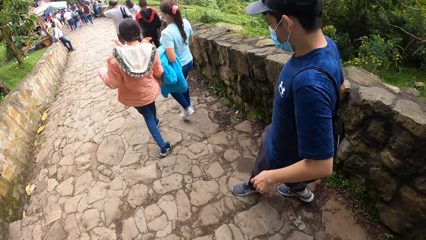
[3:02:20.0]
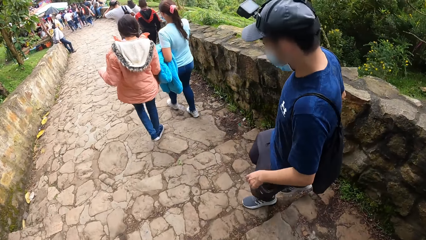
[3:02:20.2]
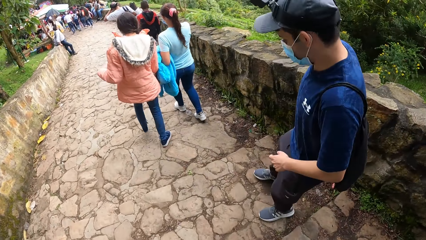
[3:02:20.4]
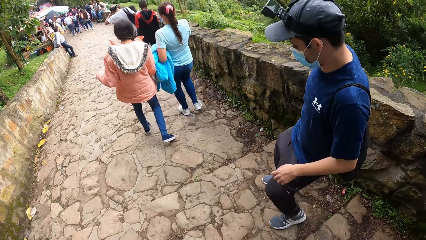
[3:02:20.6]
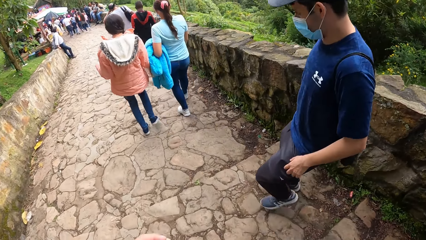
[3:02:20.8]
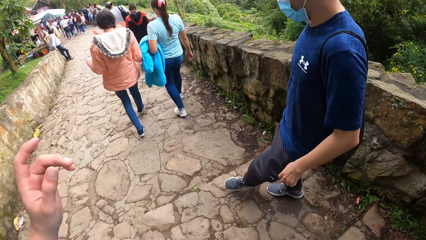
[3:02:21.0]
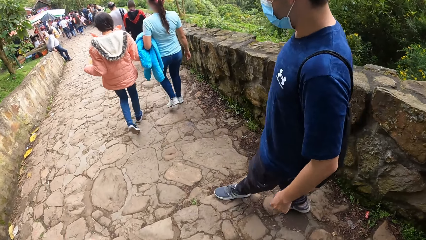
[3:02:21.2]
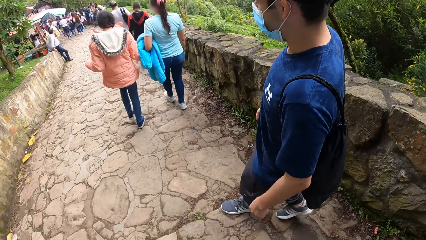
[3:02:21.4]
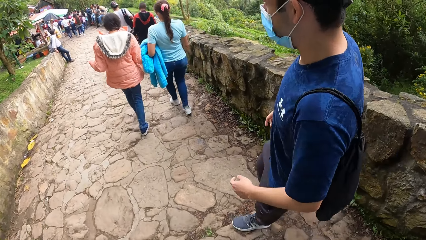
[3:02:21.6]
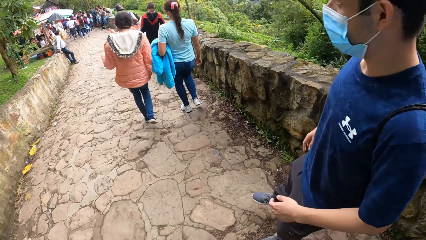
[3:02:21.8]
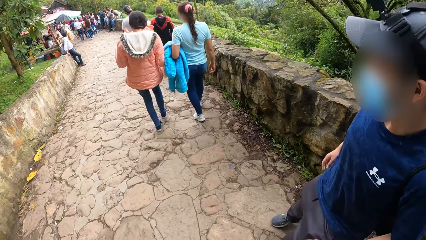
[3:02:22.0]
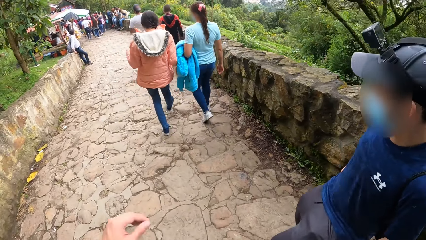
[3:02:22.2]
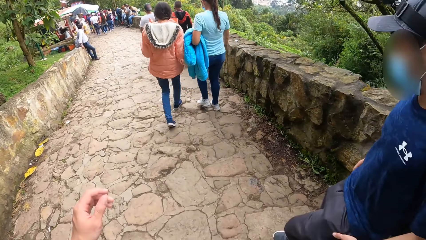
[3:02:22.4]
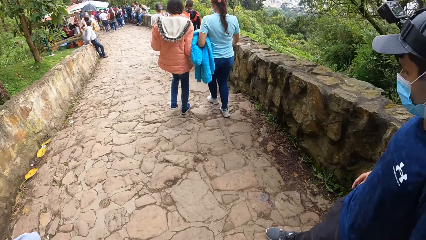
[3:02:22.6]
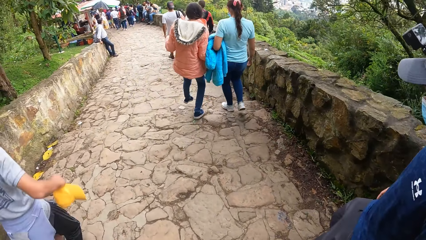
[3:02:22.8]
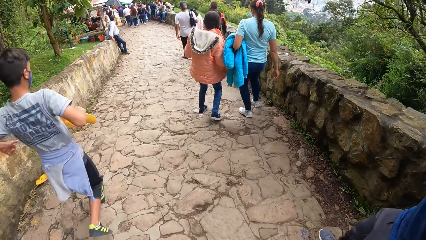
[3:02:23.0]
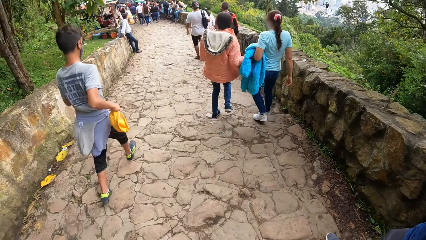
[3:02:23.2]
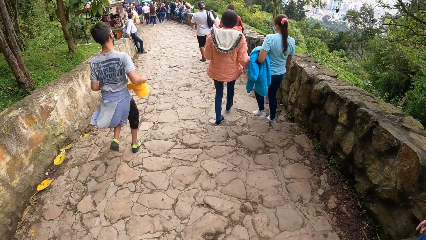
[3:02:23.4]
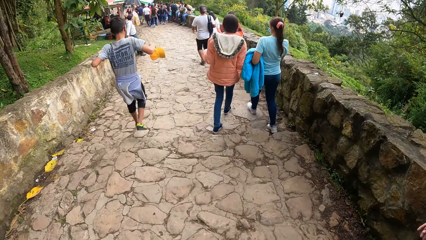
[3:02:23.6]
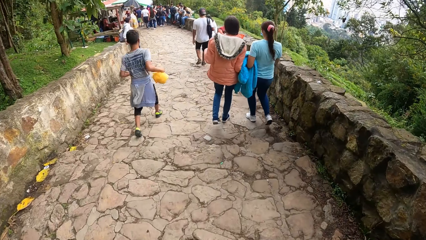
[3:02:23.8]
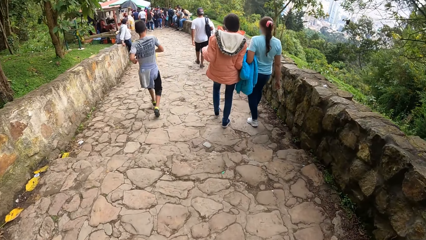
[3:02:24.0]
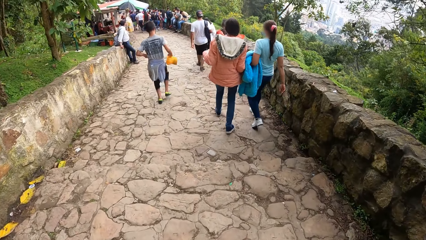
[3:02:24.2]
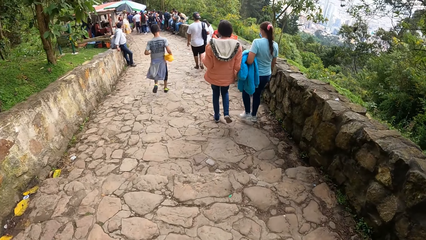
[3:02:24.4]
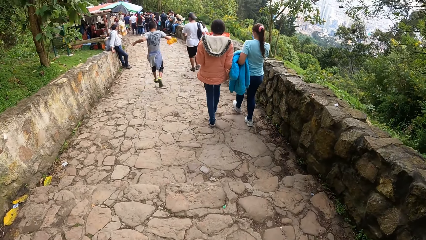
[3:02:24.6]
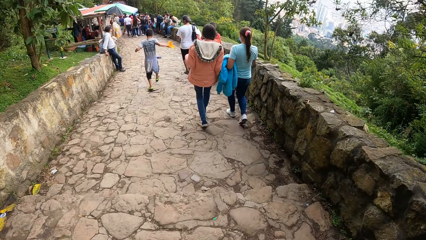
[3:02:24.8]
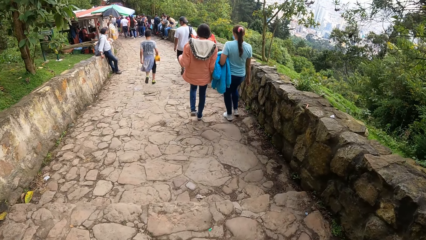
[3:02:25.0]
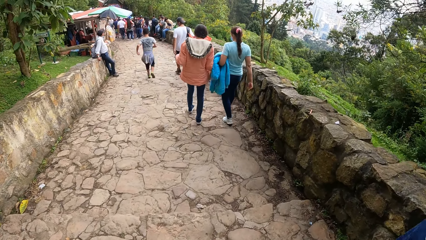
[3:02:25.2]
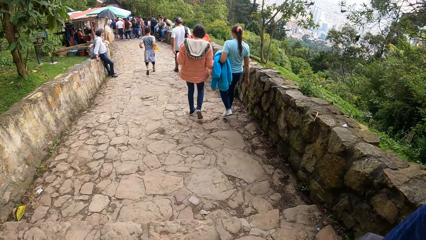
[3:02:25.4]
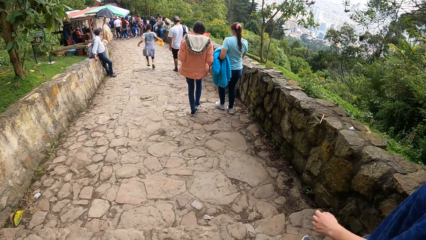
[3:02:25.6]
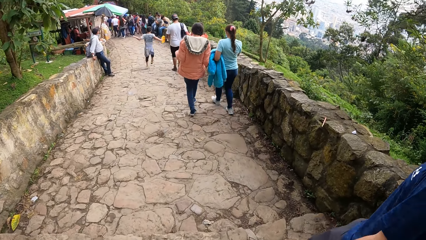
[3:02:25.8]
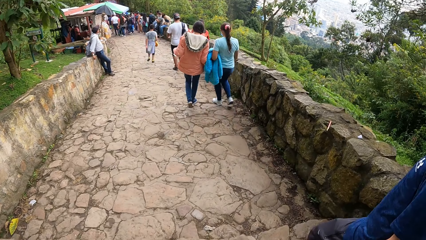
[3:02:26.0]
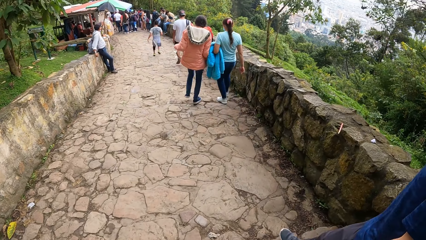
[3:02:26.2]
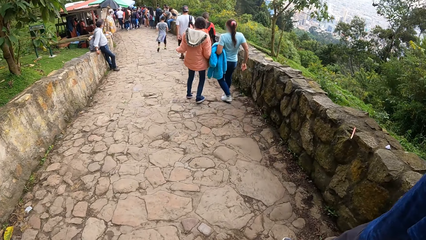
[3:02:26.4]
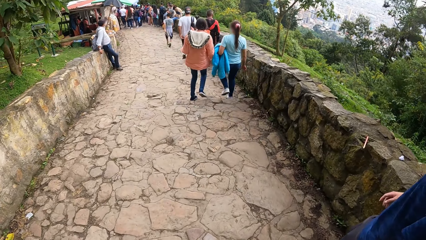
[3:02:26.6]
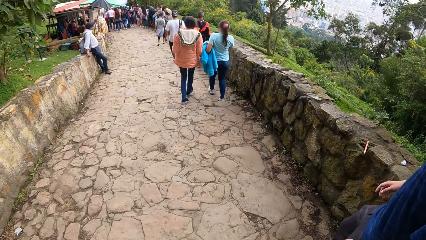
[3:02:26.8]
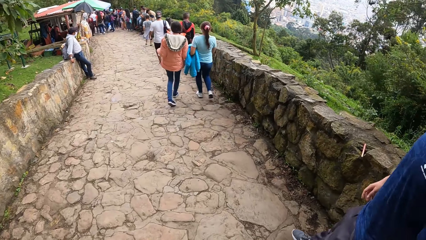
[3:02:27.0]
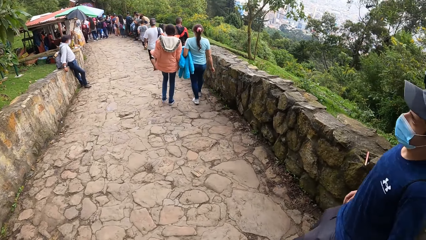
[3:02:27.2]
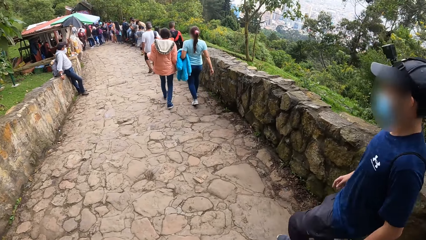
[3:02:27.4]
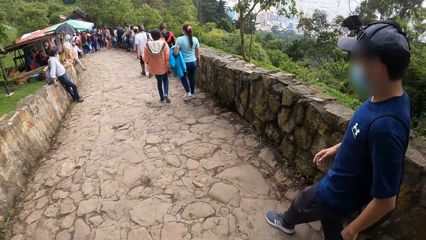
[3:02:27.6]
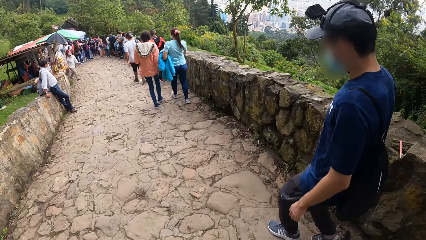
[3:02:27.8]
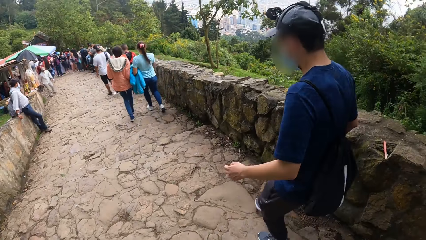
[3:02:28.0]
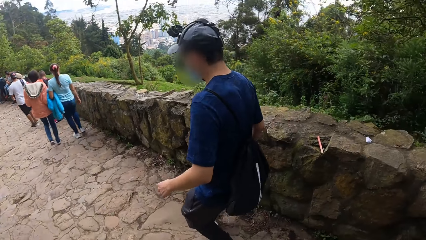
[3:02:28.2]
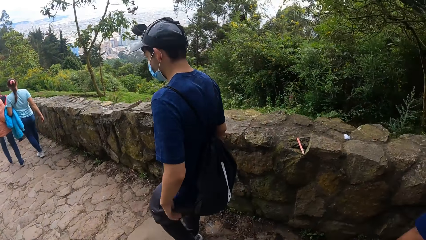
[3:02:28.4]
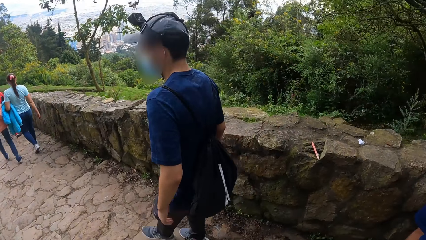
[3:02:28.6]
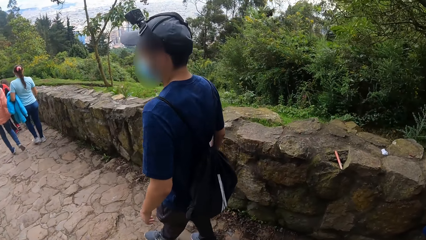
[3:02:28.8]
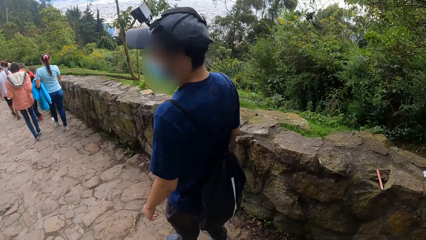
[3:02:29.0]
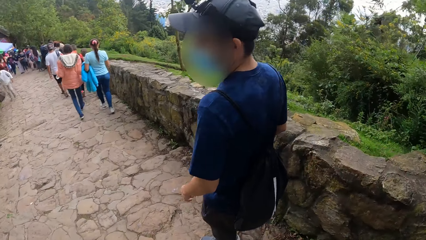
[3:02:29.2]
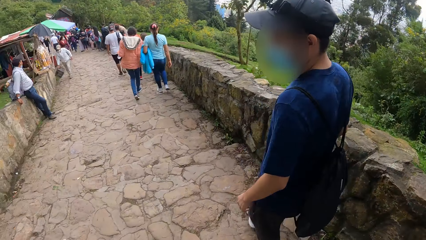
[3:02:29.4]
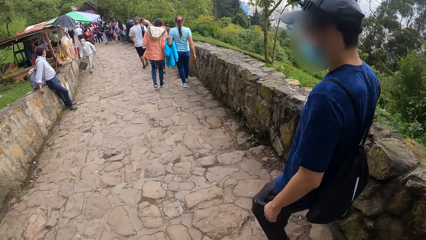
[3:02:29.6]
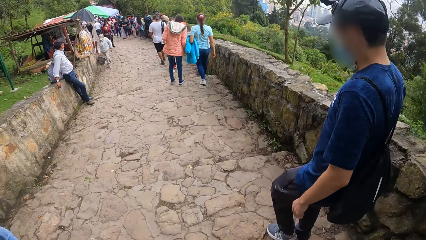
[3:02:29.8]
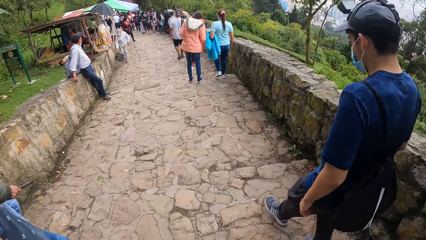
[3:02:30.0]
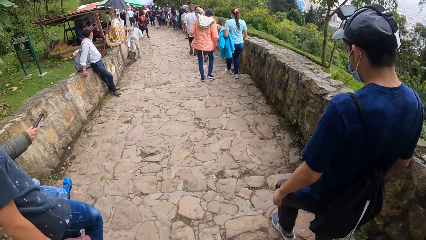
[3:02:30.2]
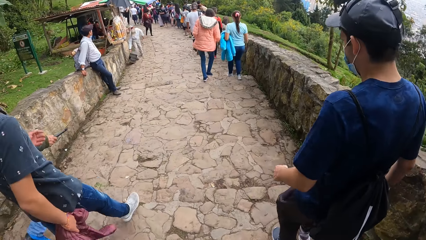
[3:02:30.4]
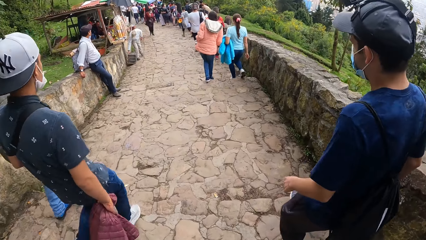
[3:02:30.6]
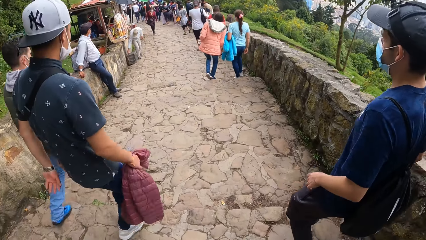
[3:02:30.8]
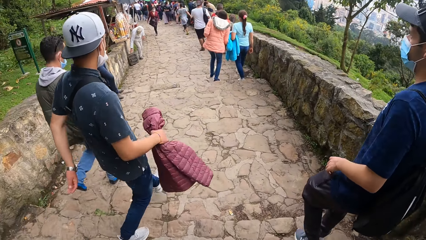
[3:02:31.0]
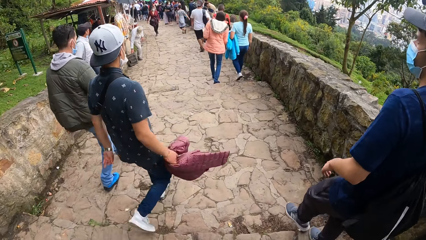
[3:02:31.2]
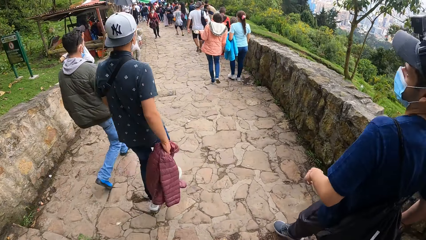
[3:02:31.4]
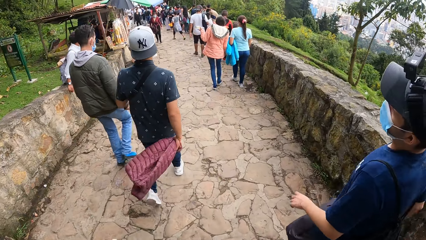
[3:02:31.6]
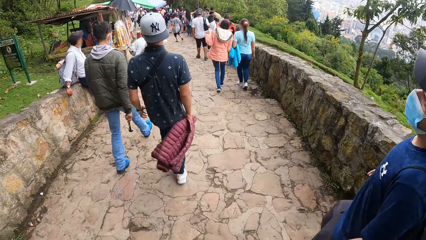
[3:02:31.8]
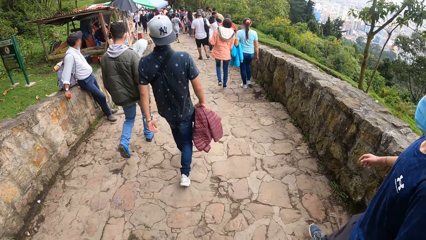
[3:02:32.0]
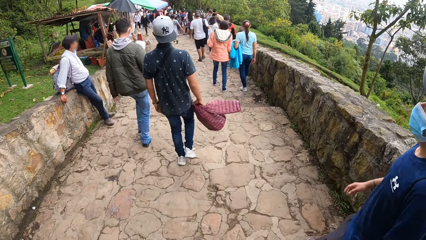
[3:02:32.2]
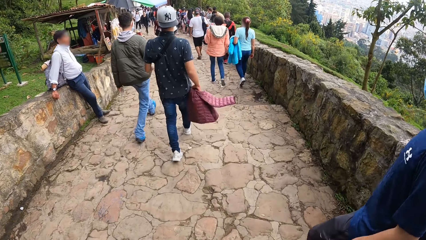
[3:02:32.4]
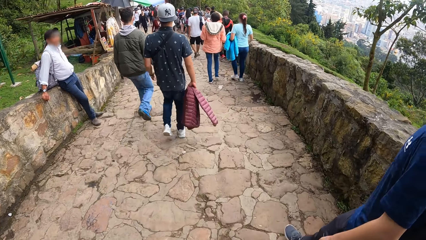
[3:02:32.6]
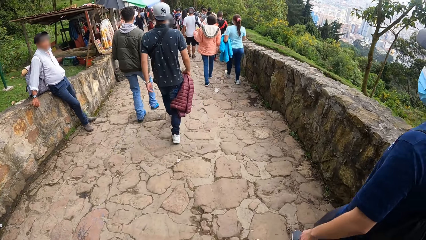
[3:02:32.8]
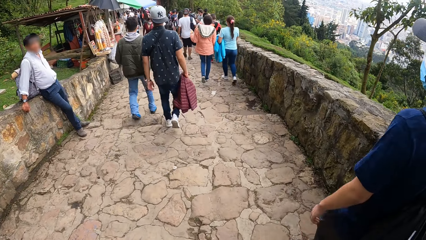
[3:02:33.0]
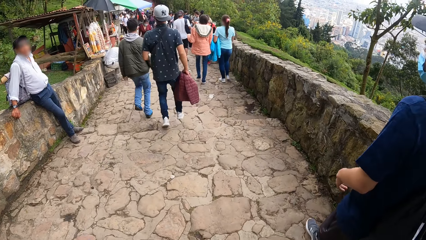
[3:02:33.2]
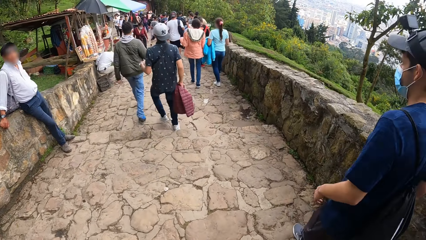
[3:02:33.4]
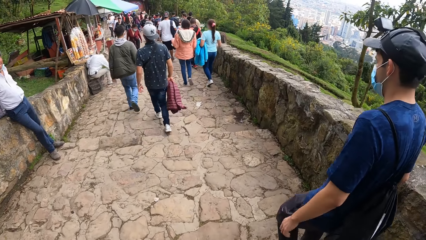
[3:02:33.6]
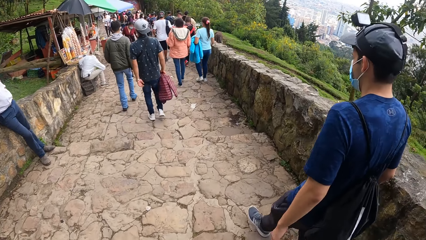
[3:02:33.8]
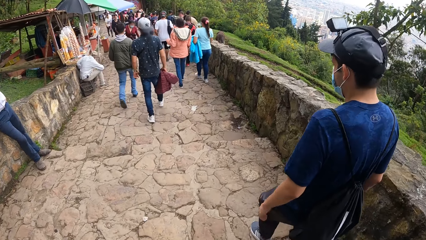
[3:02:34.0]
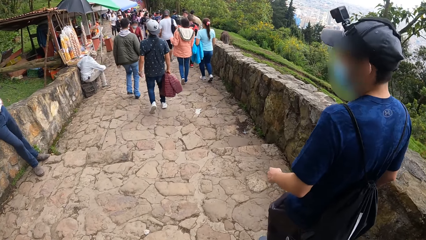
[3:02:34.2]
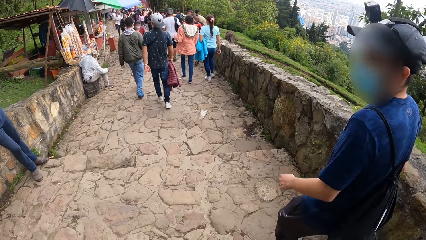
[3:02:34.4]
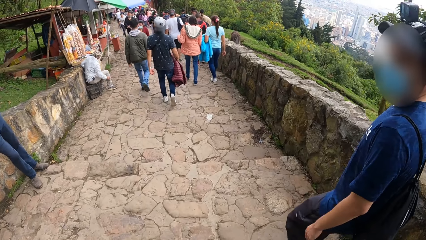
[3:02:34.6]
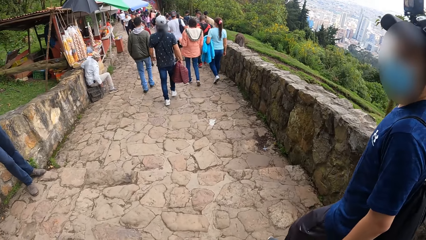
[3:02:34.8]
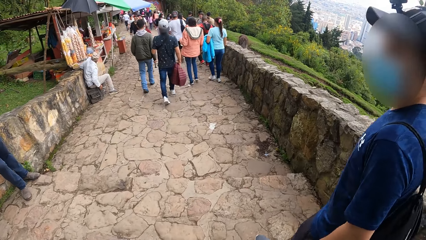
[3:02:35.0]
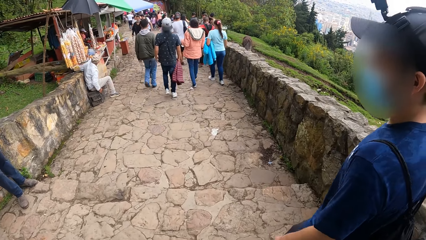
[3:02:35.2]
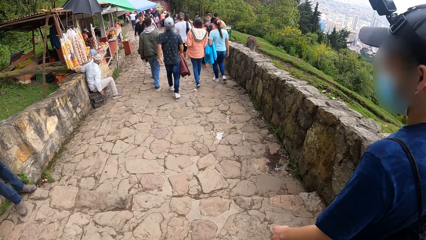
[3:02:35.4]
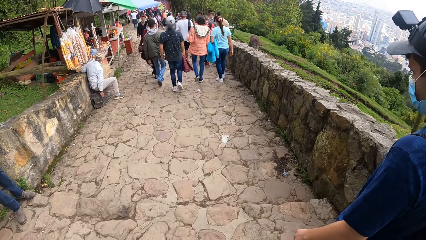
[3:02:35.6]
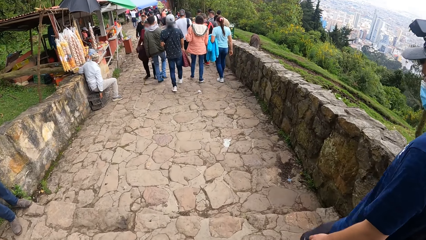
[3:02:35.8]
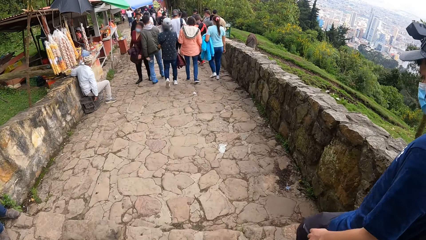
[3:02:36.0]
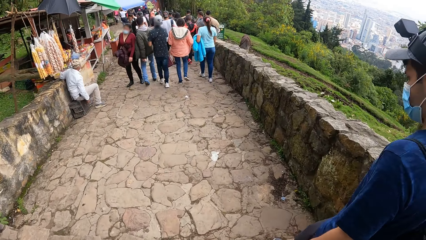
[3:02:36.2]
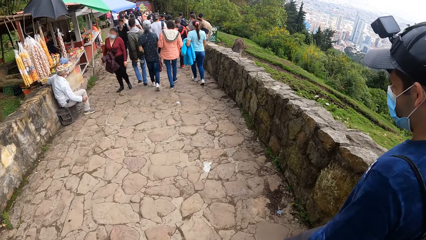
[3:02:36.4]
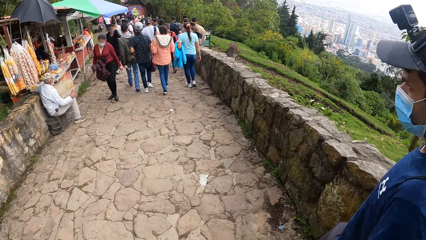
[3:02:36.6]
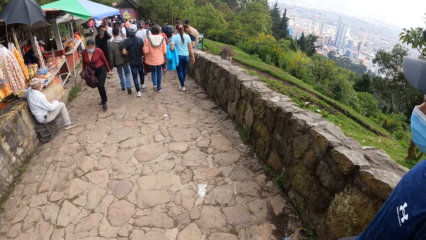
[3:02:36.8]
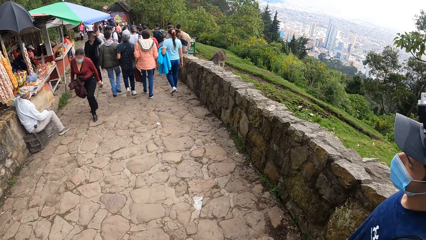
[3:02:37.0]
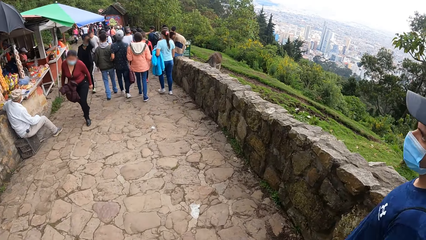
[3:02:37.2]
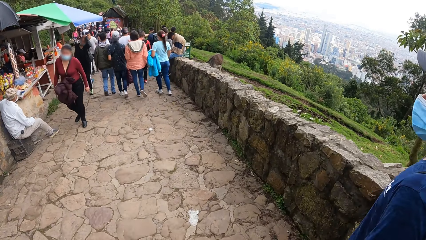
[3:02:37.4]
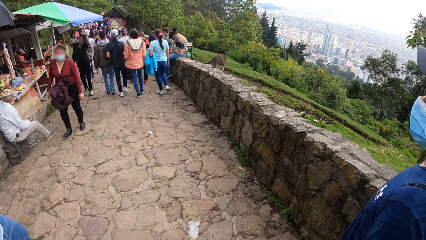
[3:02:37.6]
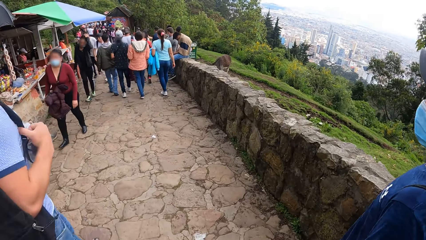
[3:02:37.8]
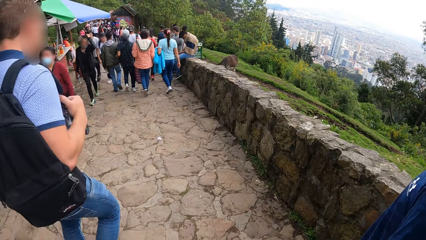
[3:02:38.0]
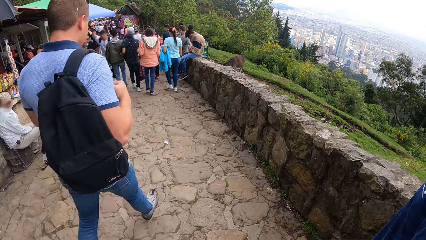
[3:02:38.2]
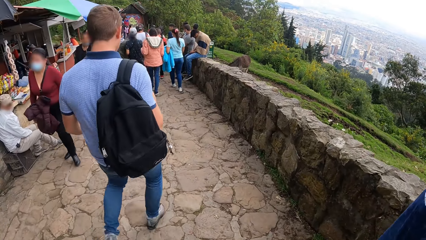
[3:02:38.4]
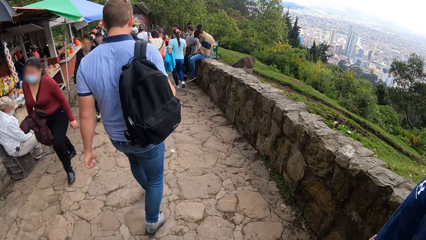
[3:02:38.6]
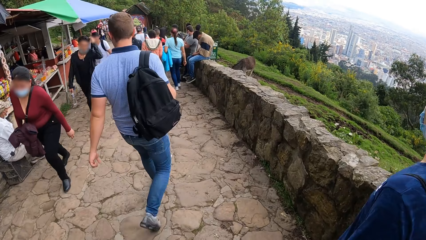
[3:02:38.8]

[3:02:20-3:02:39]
The camera wearer walks around. They climb down the stairs. They walk around. They look around. They look ahead. They climb down the stairs. They interact with a man. They walk around. They climb down the stairs.
